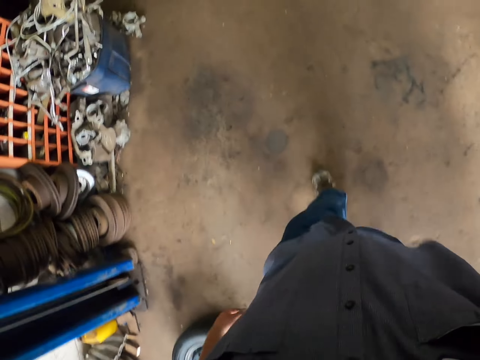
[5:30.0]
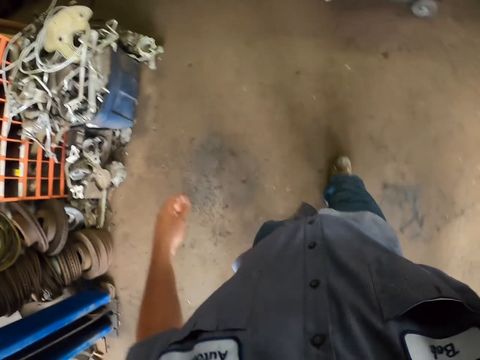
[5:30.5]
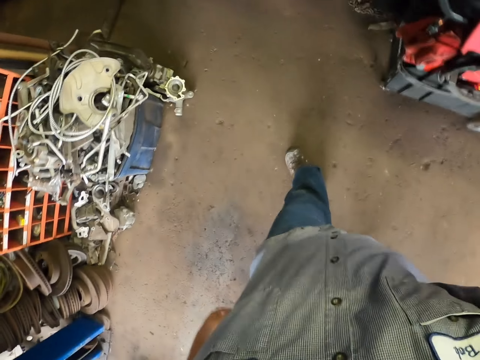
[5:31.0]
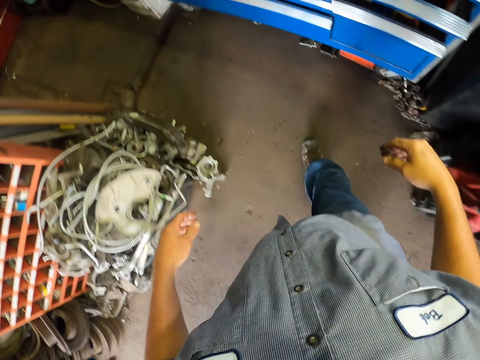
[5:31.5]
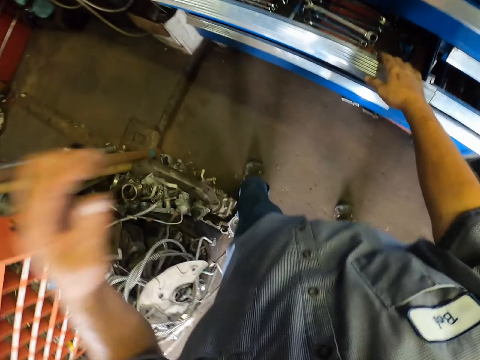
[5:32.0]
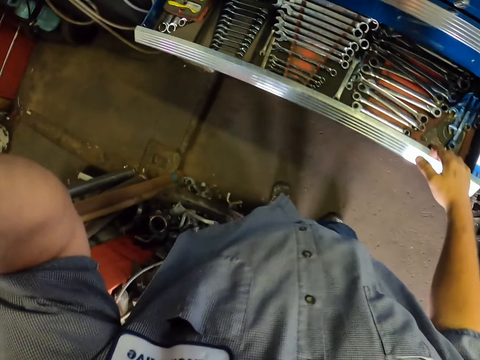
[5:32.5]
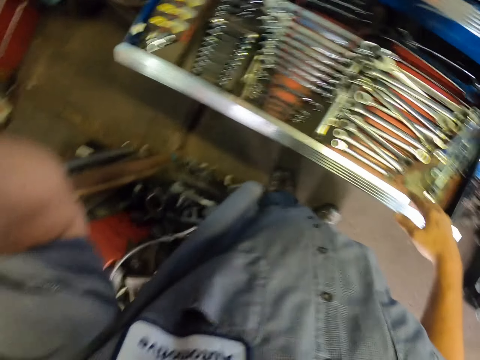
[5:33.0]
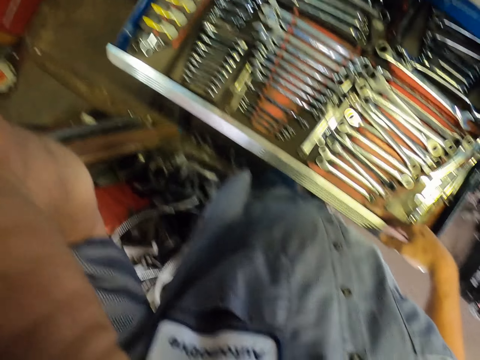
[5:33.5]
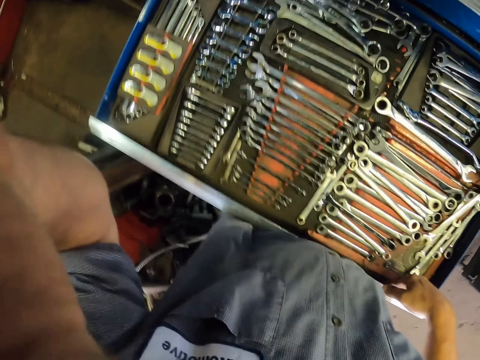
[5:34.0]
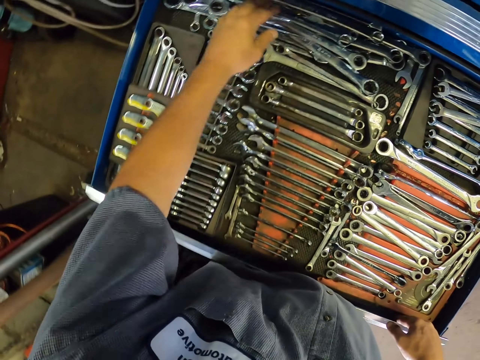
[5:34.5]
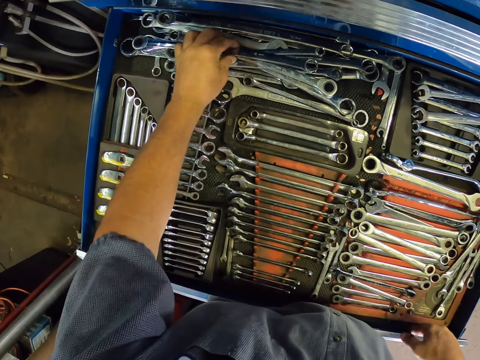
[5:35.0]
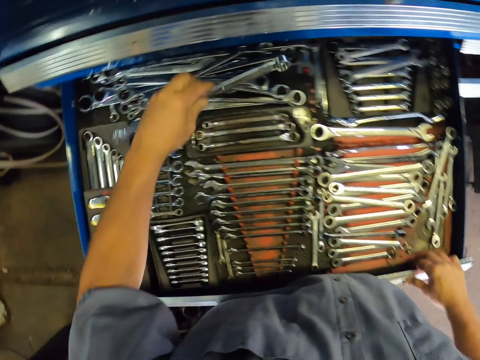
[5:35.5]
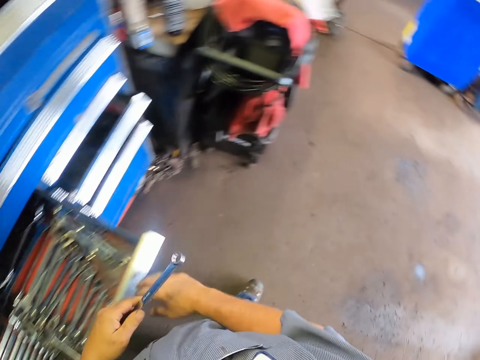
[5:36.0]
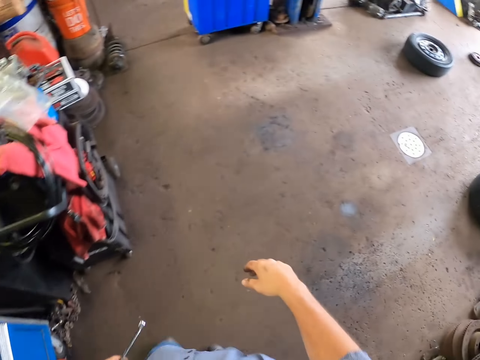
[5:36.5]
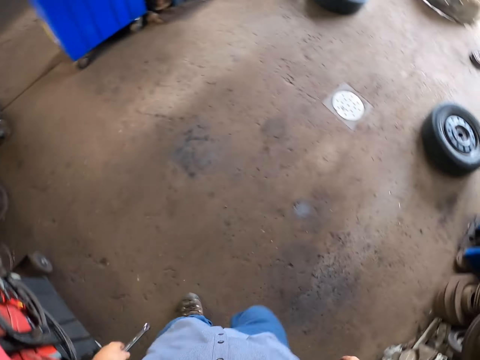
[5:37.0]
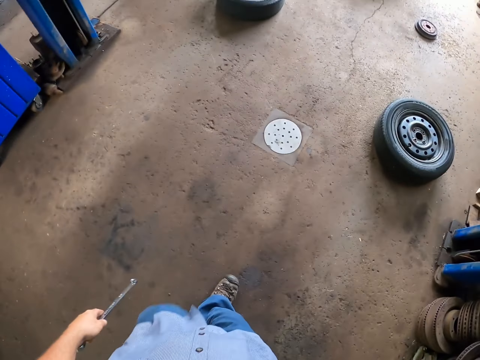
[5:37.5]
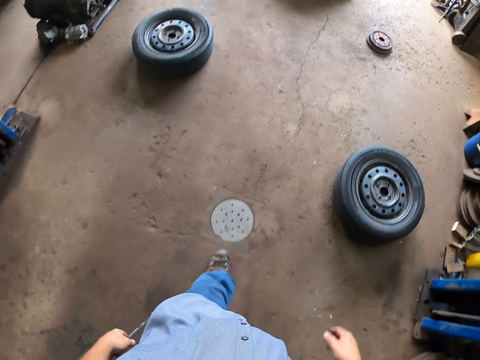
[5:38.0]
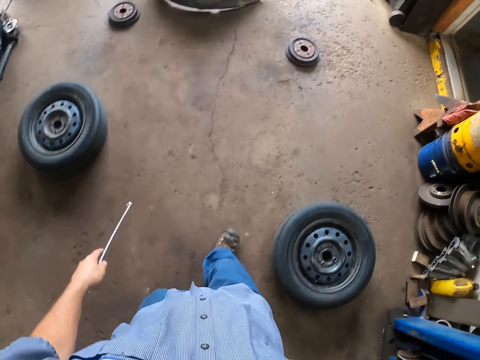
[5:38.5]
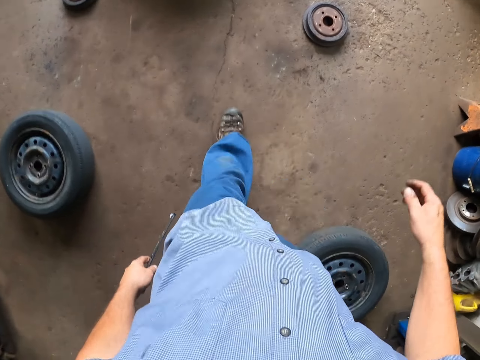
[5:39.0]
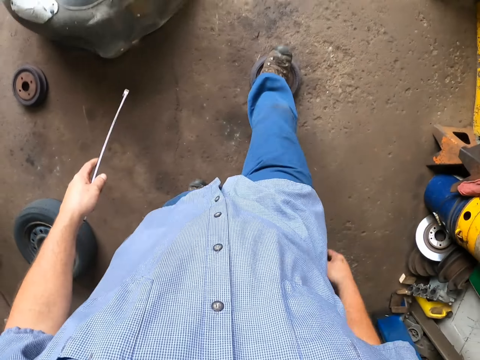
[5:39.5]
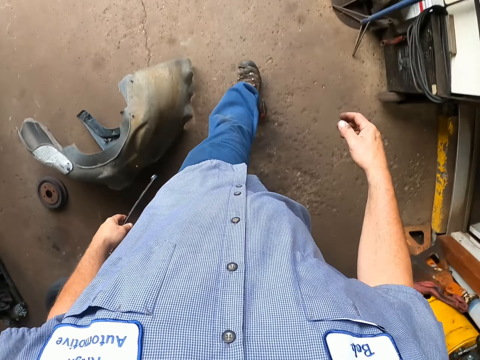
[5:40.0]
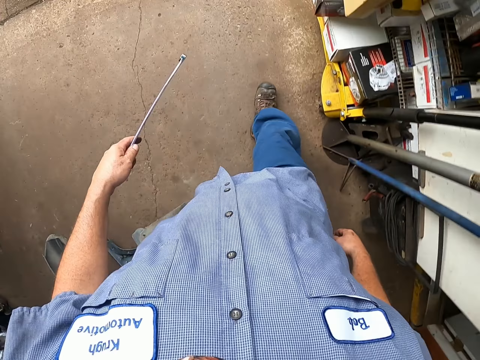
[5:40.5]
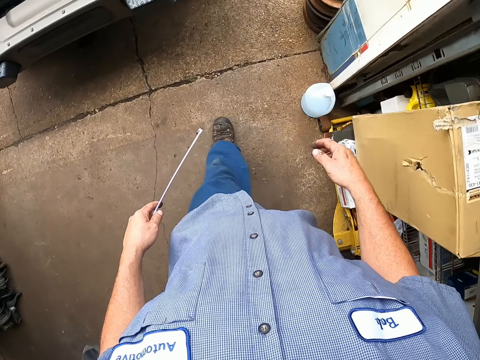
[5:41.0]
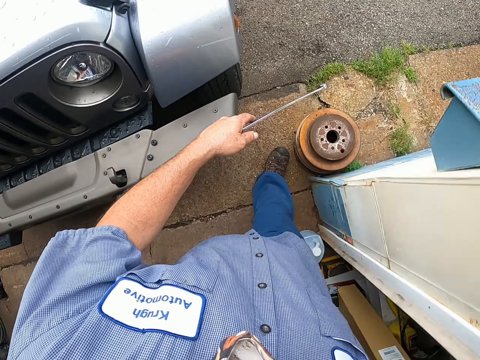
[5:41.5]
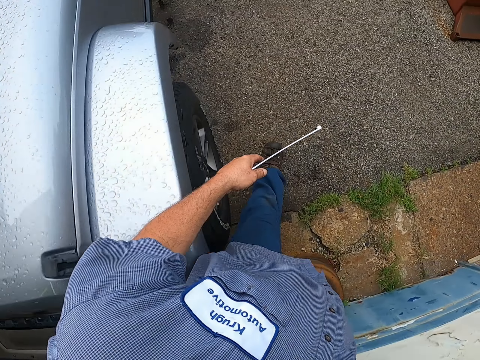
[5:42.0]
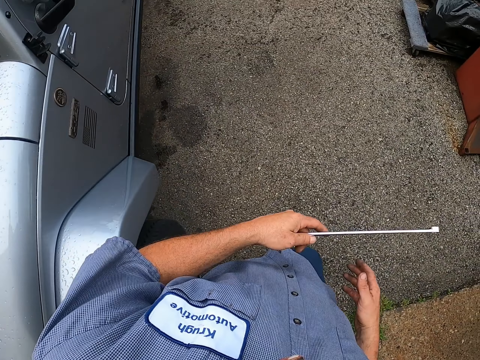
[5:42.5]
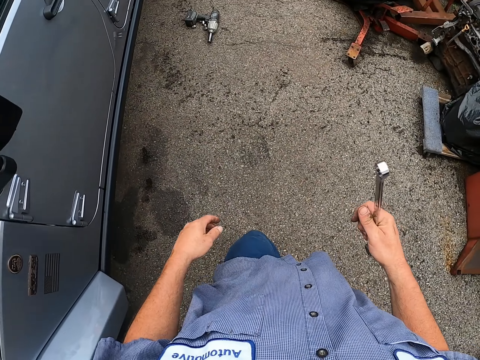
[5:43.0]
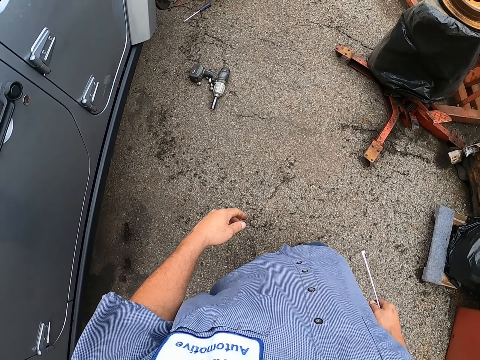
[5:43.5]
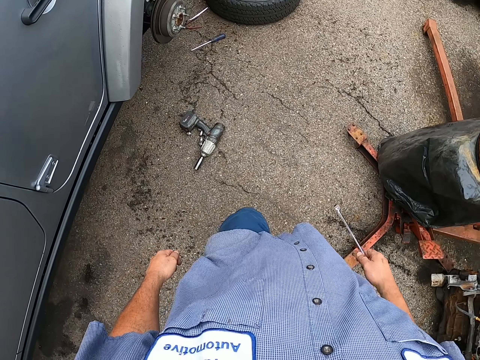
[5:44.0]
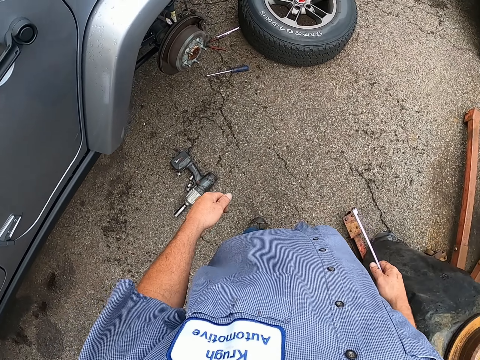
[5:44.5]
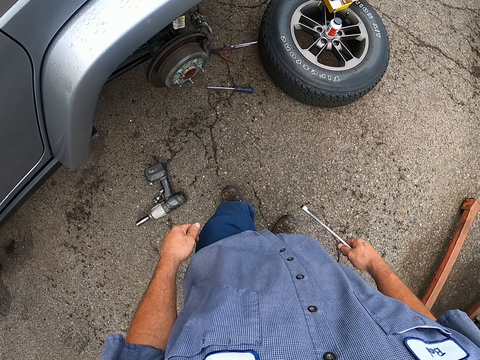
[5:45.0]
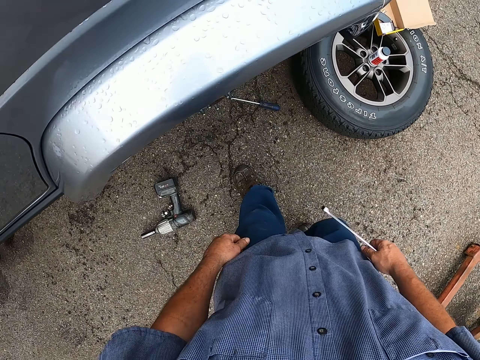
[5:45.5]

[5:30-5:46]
The camera wearer opens a drawer of tools. They pick up a spanner. They close the drawer of tools. They walk out of the garage shade. They walk around the garage. They switch the spanner from left to right hand. They walk to the car.

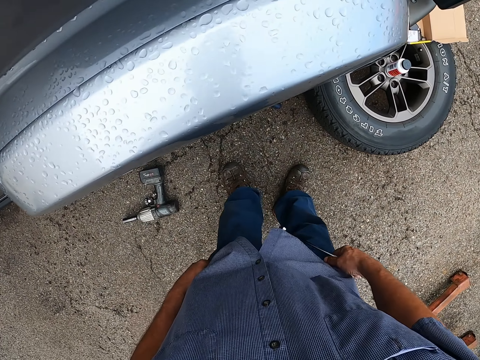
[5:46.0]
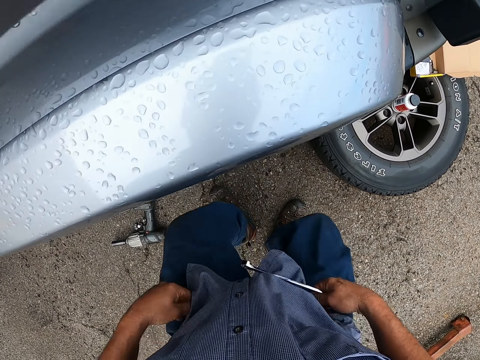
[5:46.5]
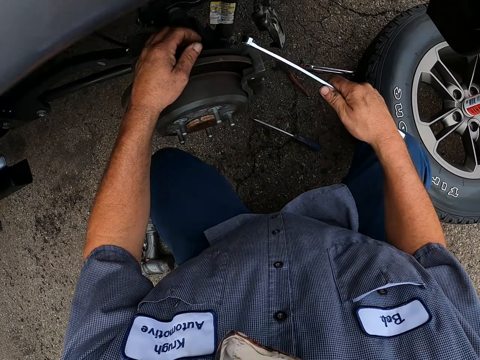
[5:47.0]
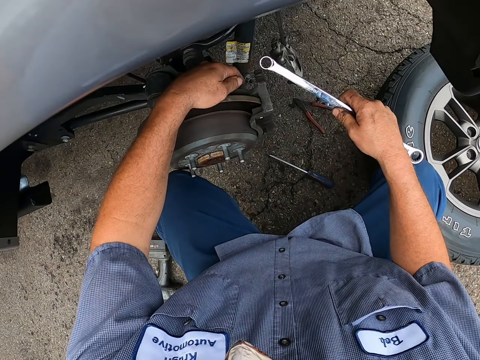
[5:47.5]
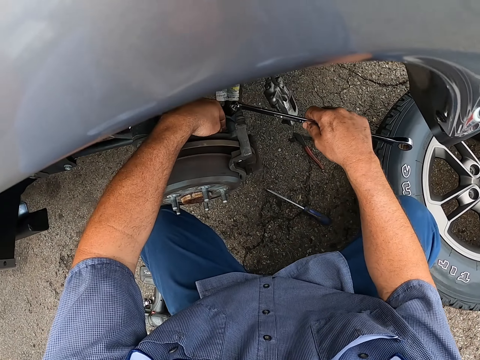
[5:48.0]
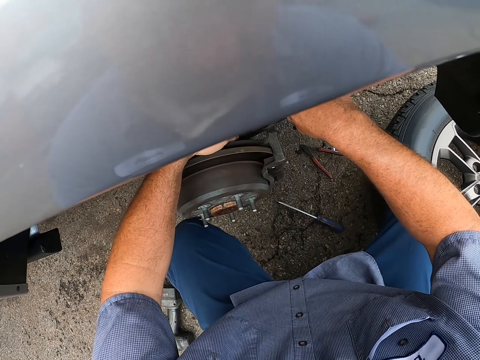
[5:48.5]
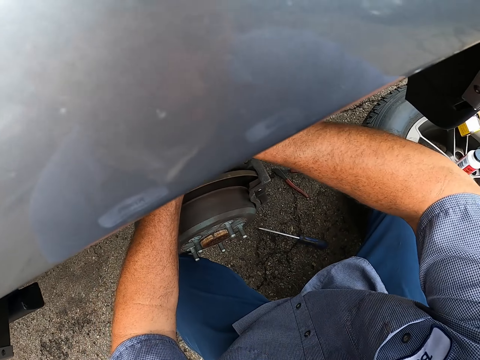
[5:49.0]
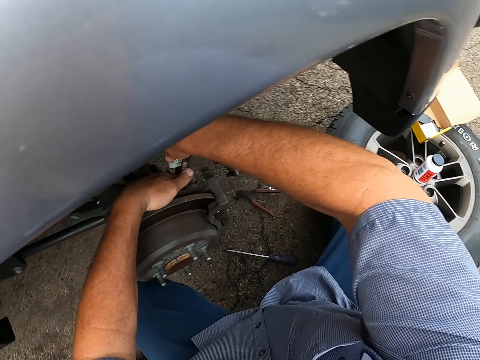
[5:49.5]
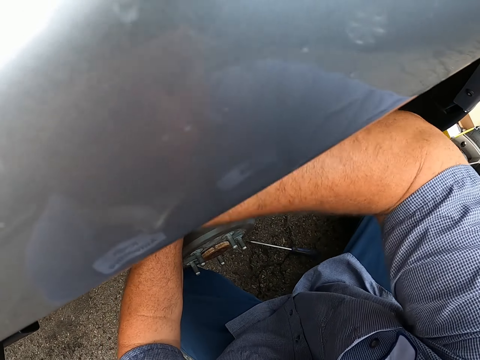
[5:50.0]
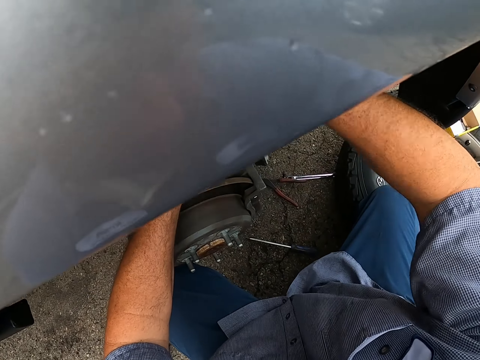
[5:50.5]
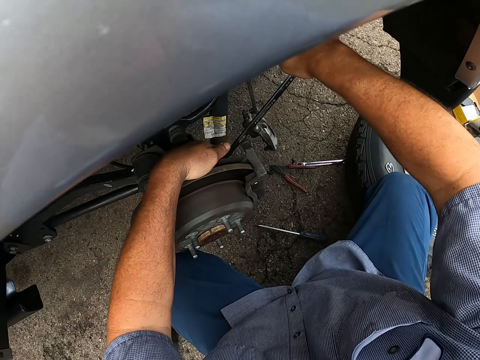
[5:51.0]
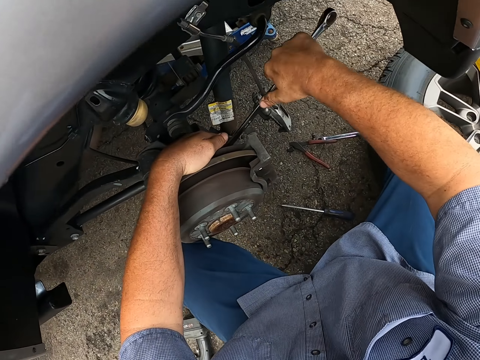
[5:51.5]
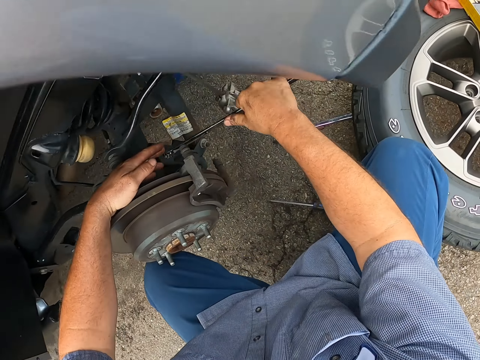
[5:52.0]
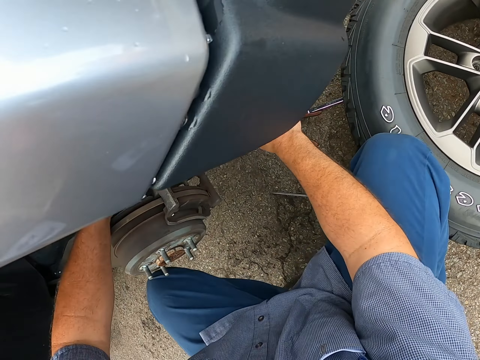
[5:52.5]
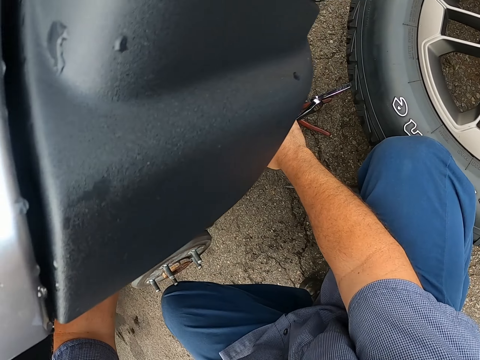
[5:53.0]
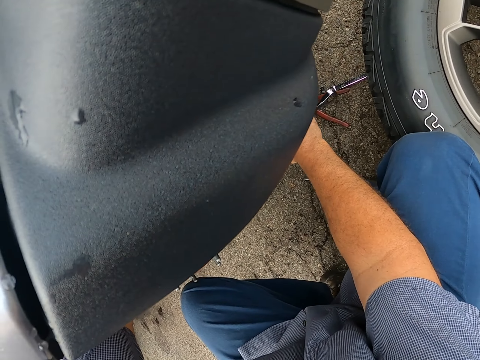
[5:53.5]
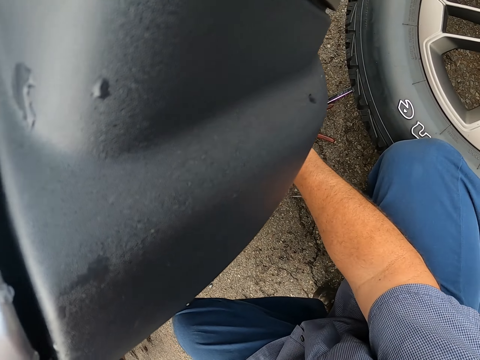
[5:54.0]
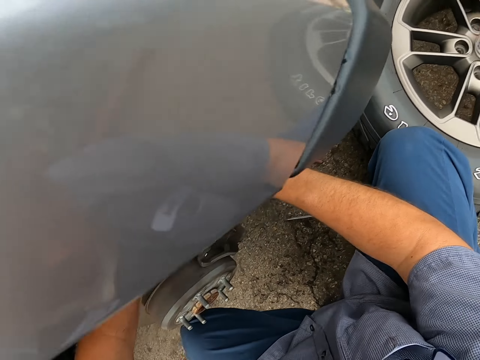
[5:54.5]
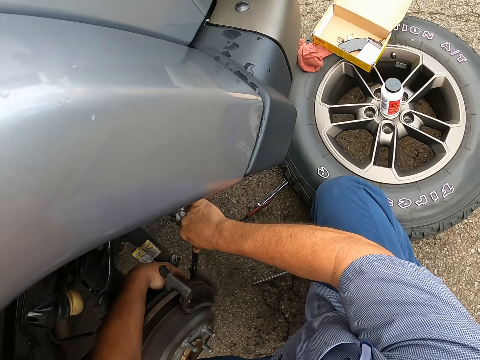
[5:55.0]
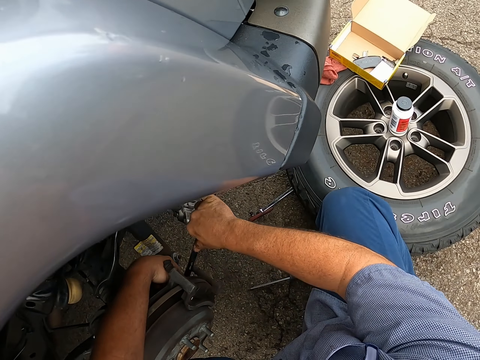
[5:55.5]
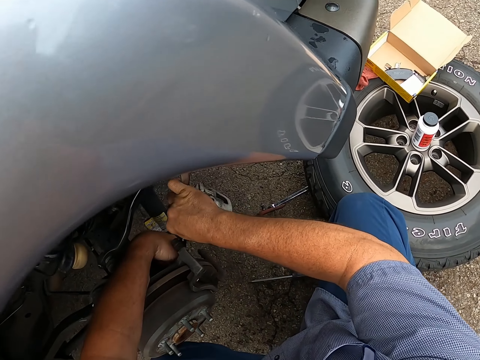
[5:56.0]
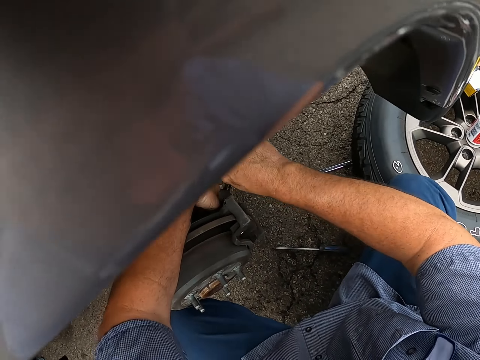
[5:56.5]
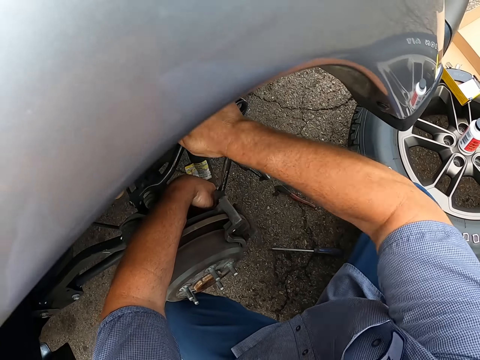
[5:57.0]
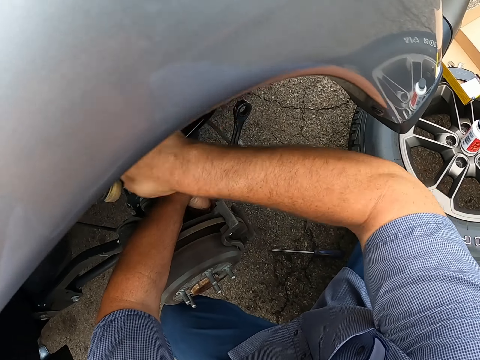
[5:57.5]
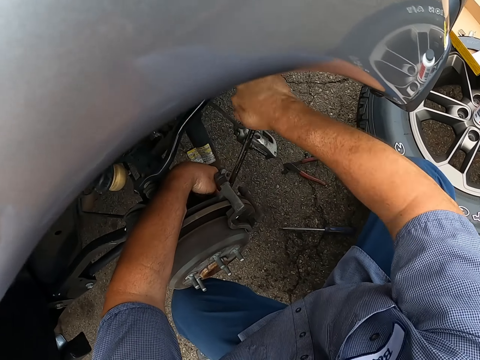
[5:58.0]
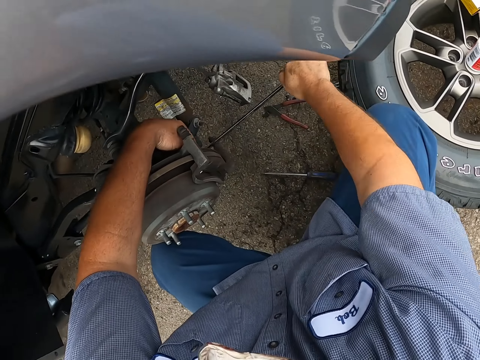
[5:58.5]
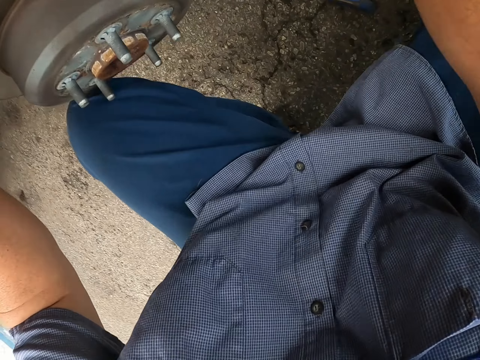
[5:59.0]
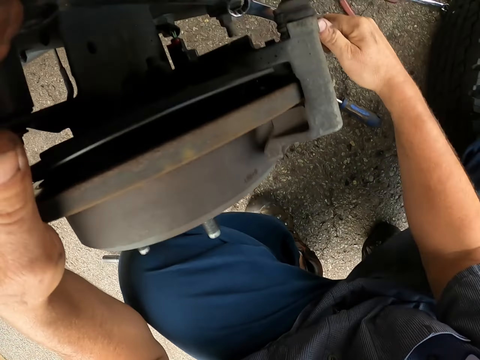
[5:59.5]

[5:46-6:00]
The camera wearer squats down. They loosen the nuts using a spanner. They loosen the bolt with the spanner.
